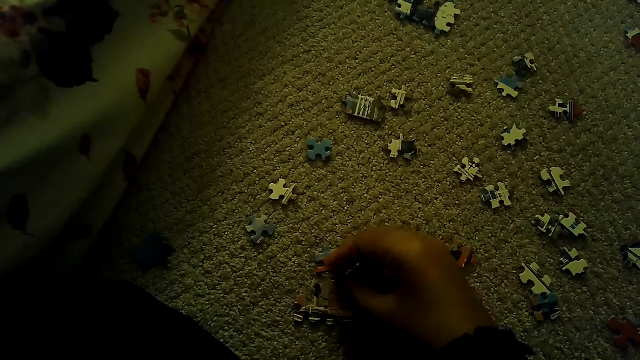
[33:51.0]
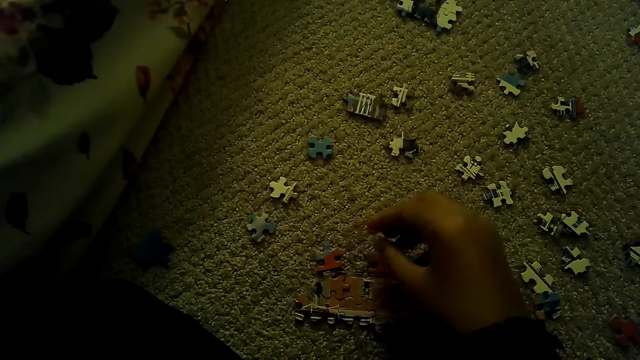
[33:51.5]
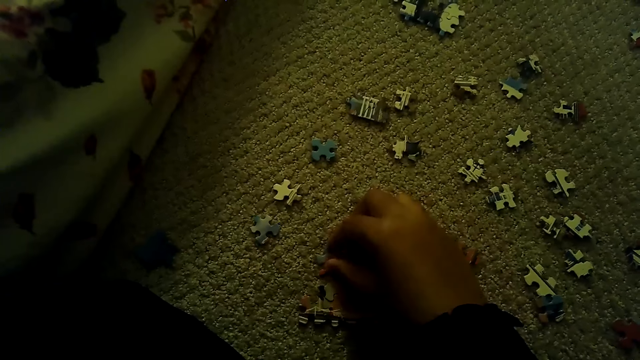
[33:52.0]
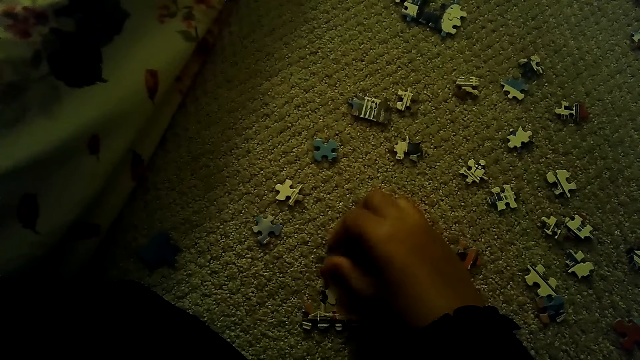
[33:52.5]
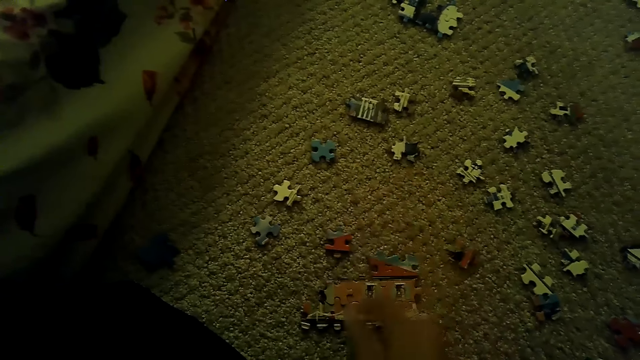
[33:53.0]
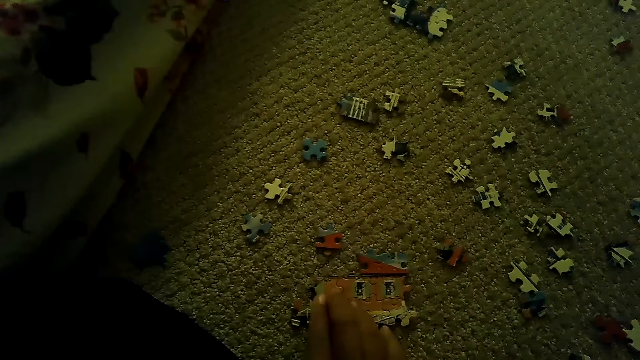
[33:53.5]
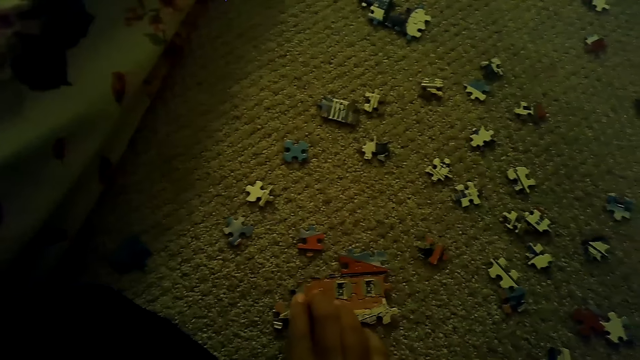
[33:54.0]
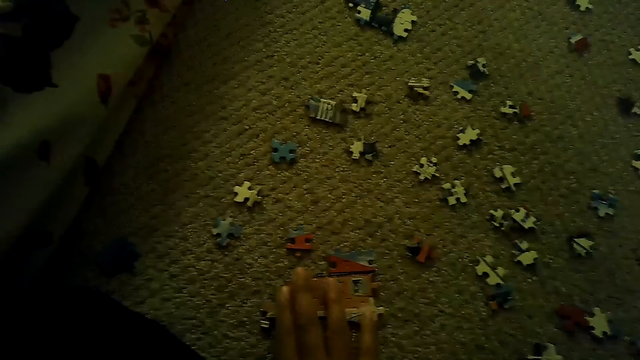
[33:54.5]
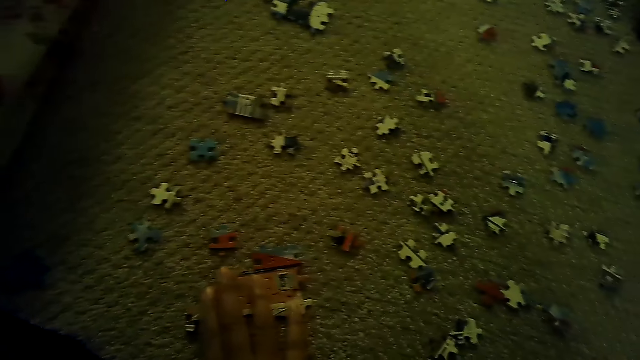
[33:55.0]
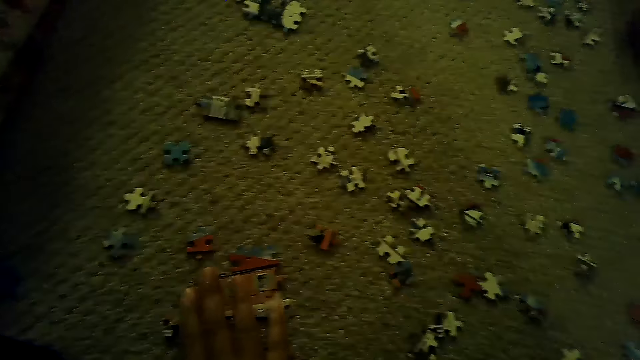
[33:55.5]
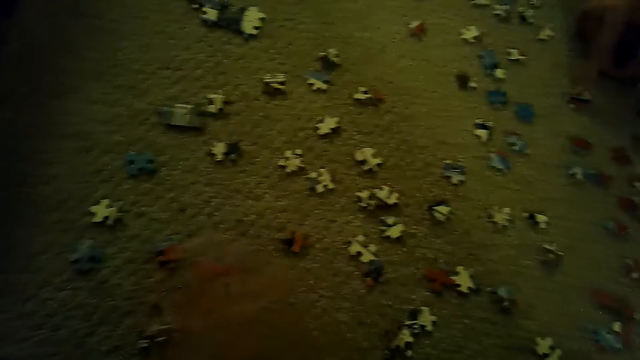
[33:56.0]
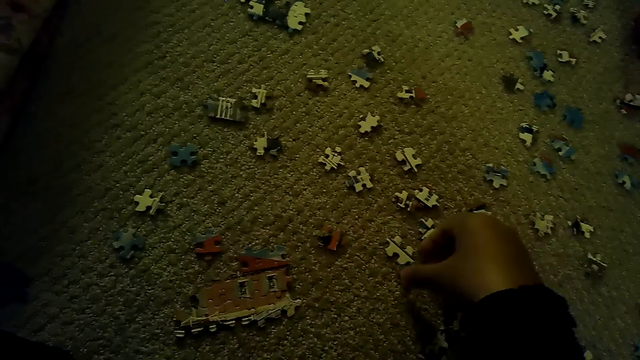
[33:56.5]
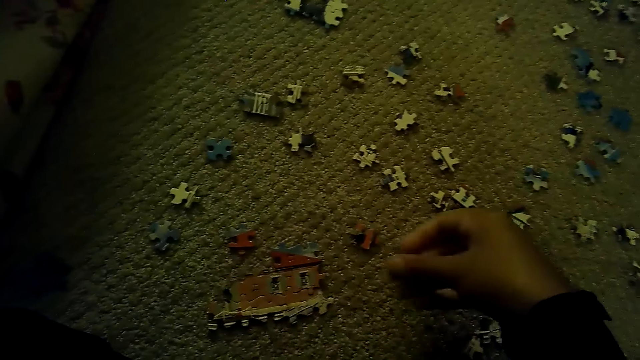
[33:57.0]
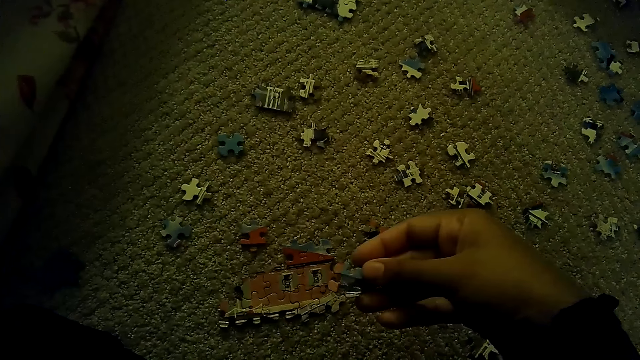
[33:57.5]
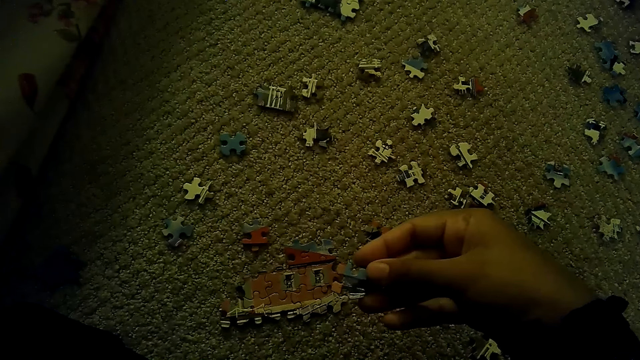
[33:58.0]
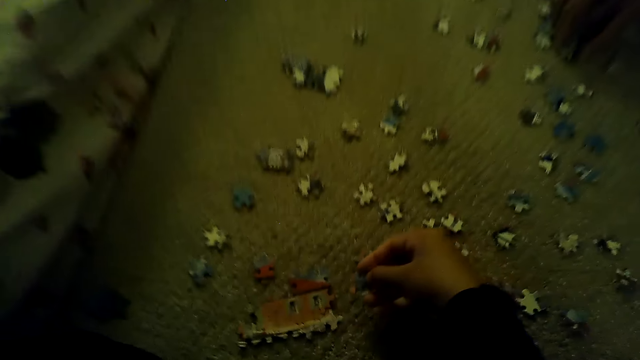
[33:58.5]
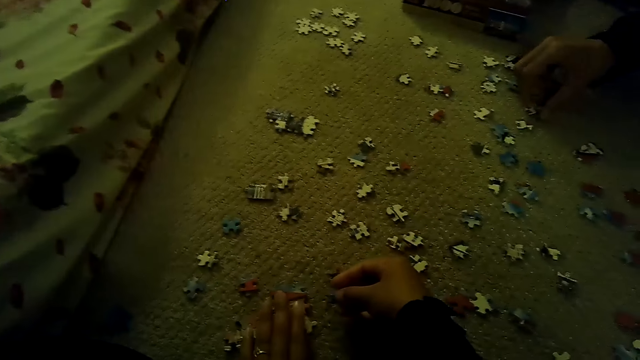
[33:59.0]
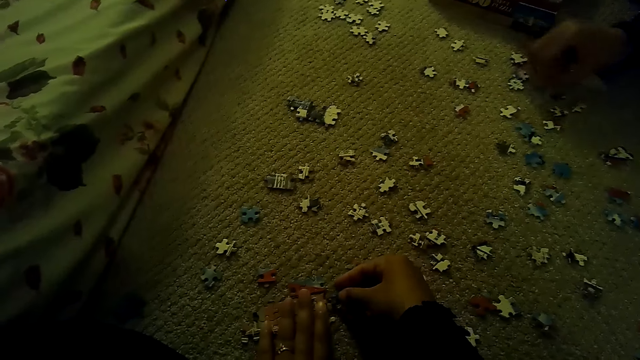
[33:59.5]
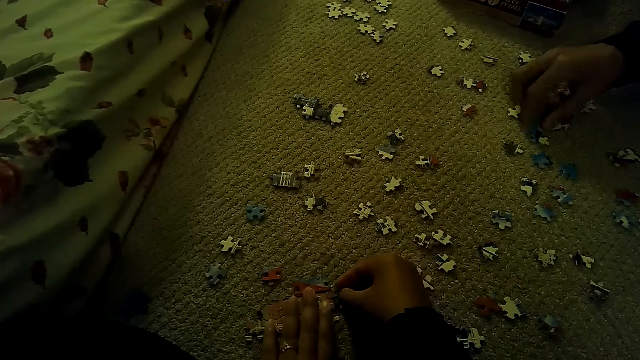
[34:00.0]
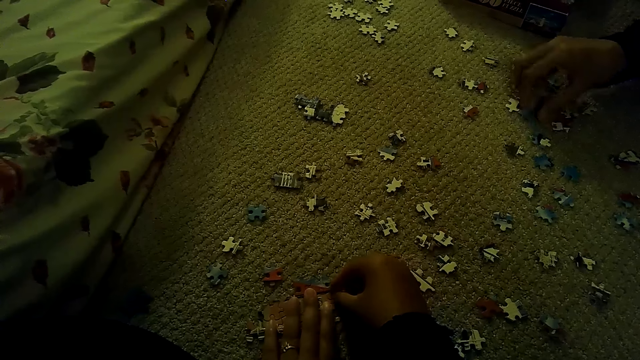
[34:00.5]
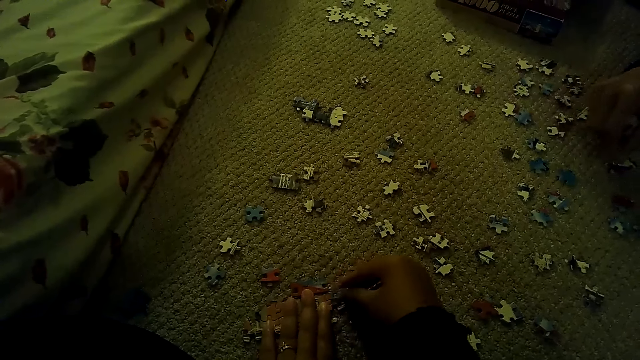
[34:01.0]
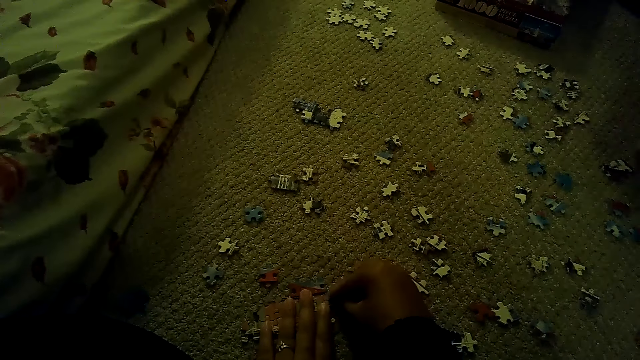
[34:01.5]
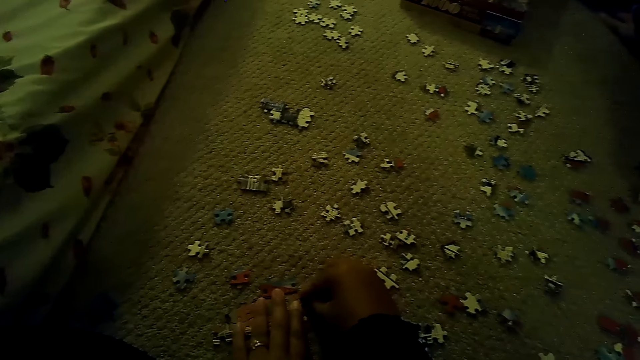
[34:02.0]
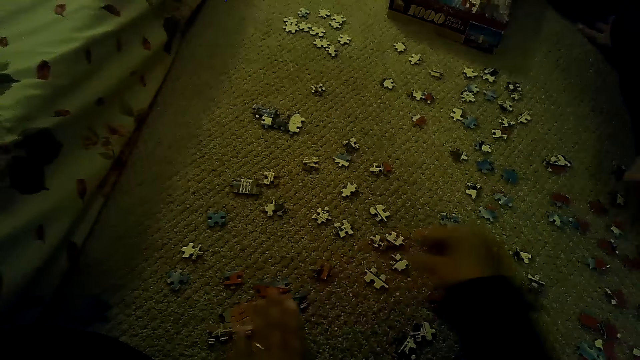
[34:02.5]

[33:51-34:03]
The camera wearer moves a puzzle piece. They pick the puzzle piece. They fix the puzzle piece. A person picks the puzzle piece.

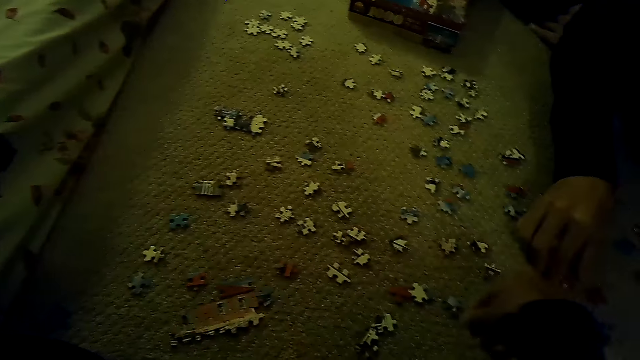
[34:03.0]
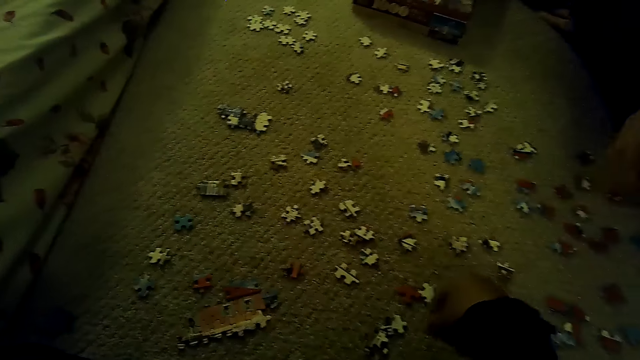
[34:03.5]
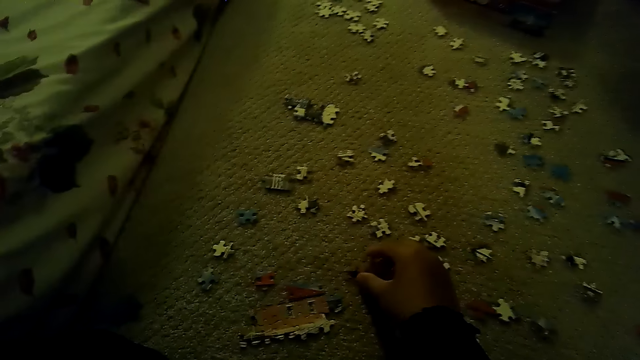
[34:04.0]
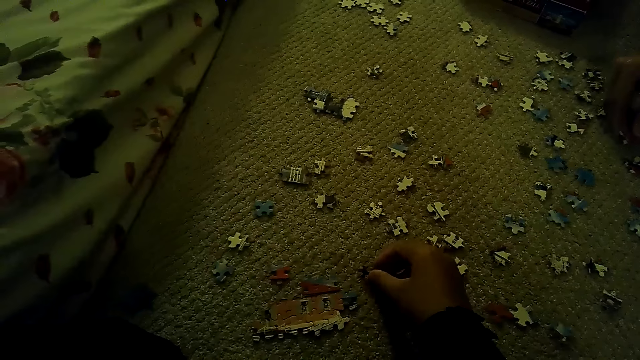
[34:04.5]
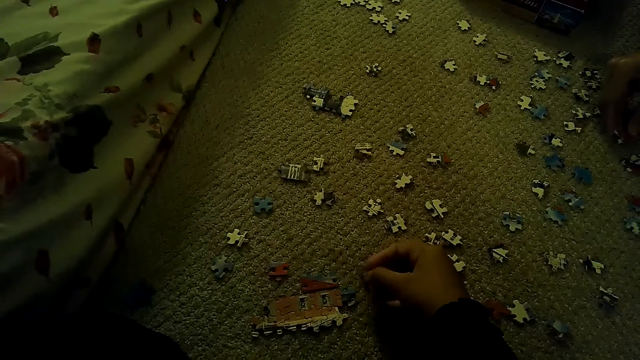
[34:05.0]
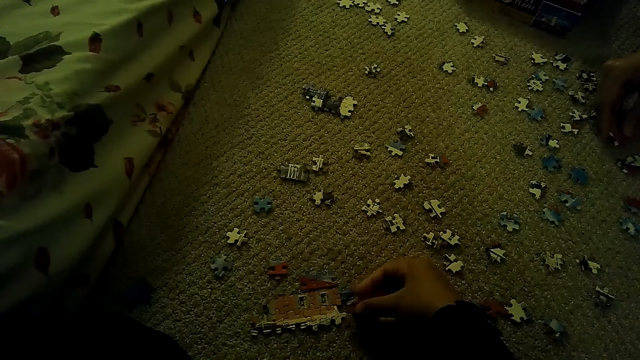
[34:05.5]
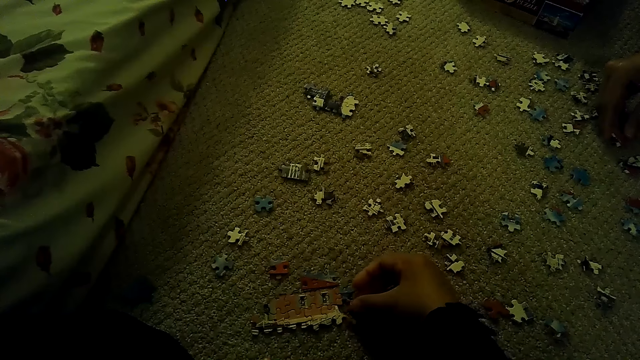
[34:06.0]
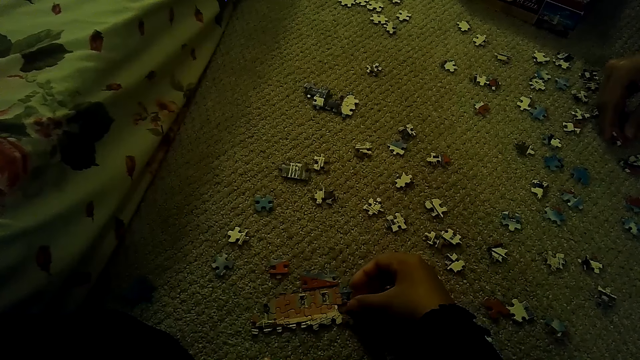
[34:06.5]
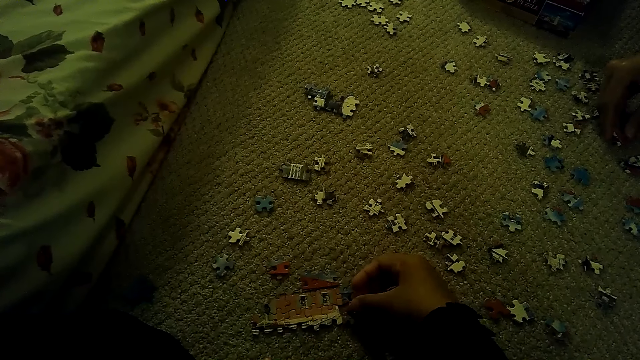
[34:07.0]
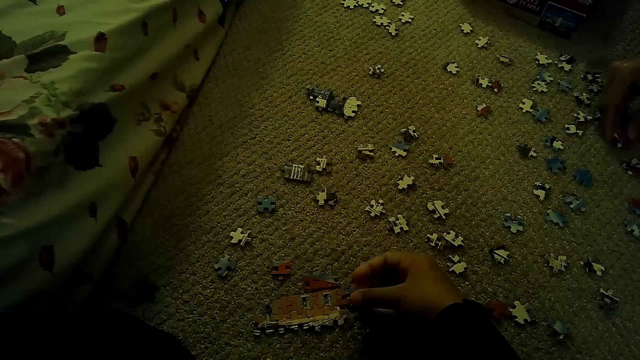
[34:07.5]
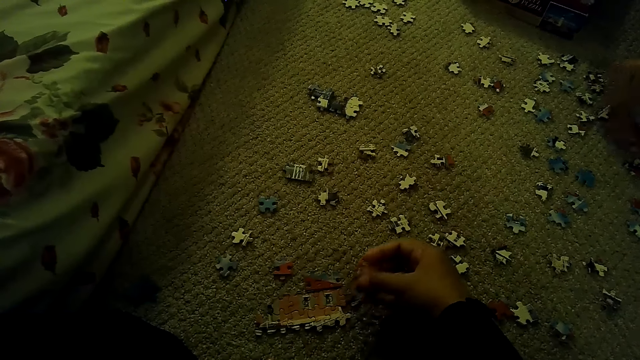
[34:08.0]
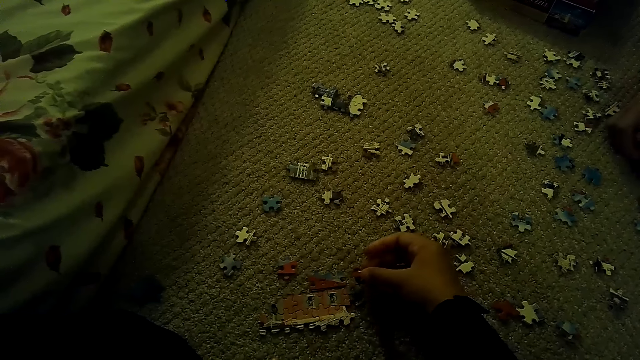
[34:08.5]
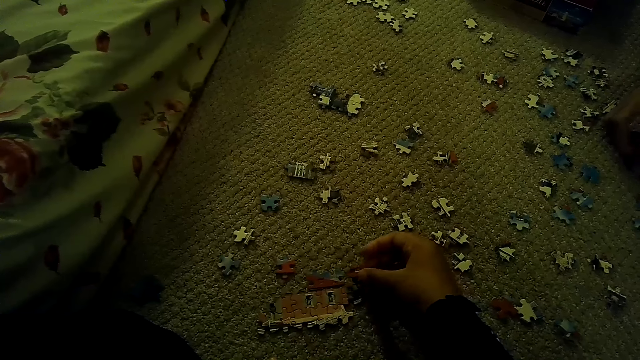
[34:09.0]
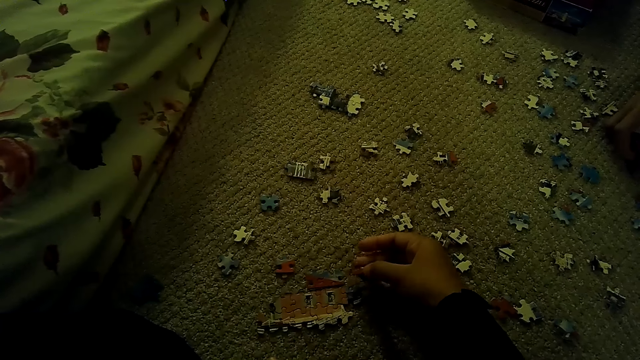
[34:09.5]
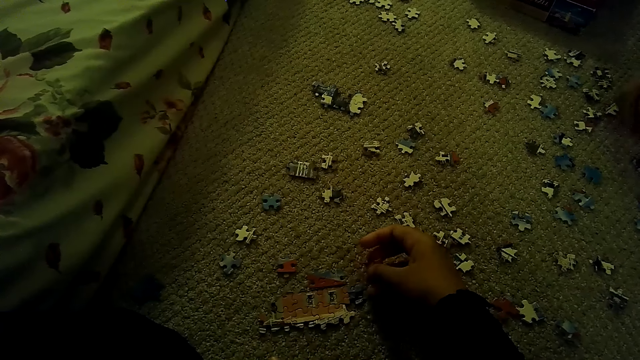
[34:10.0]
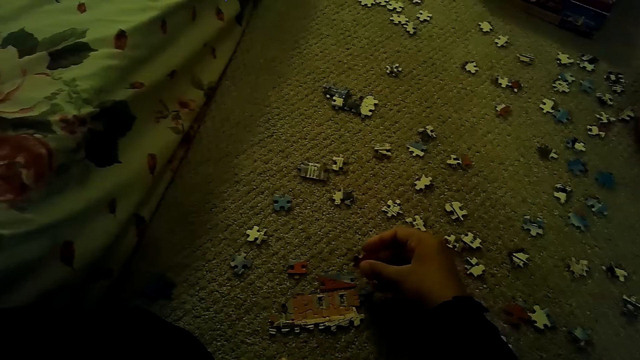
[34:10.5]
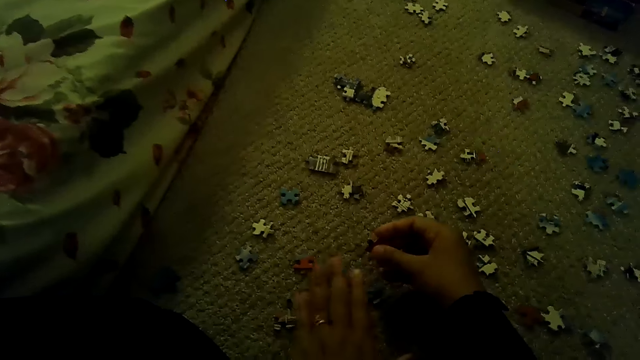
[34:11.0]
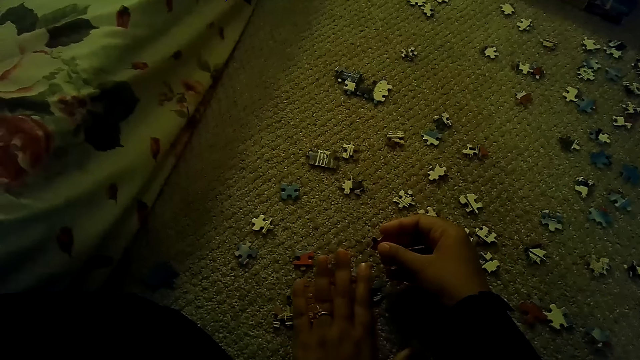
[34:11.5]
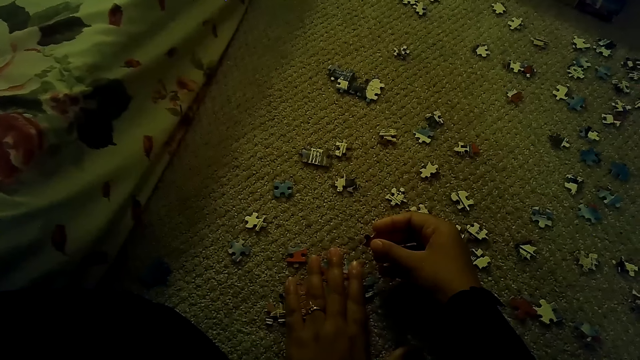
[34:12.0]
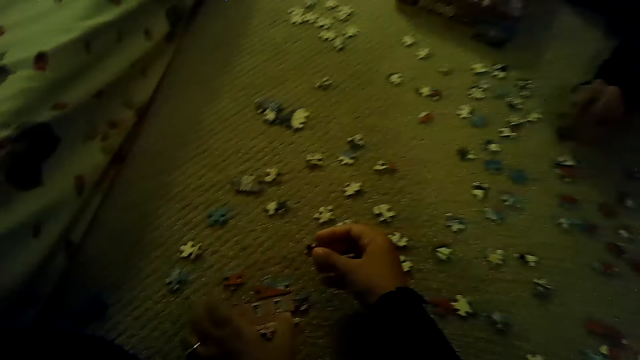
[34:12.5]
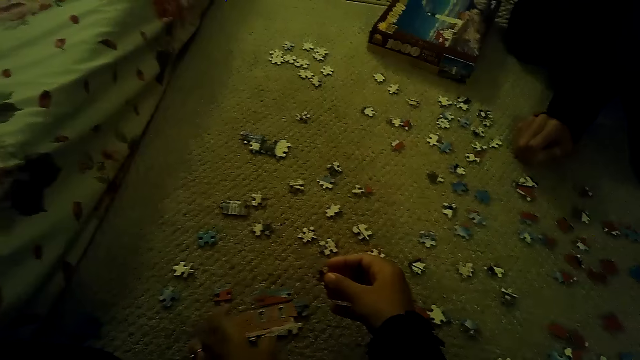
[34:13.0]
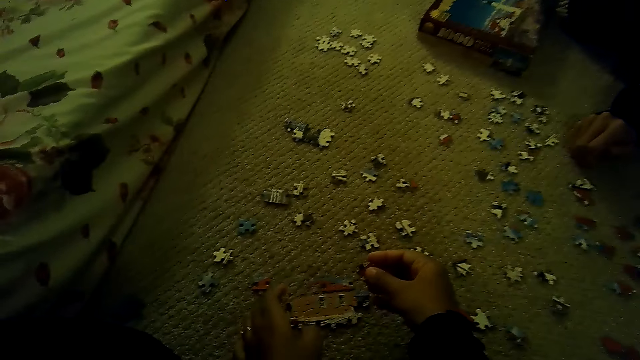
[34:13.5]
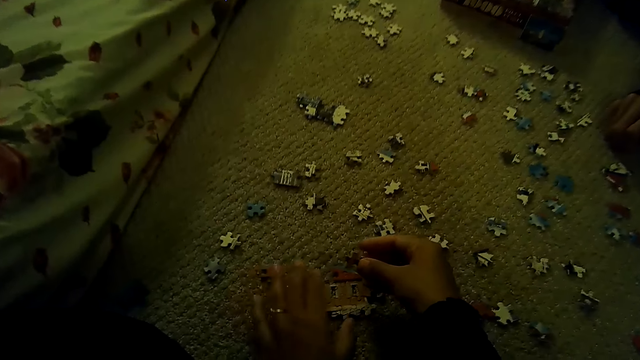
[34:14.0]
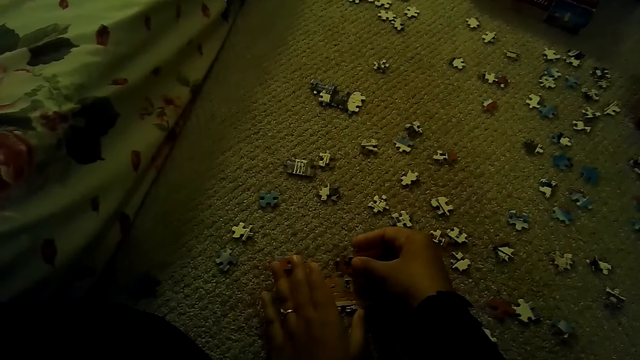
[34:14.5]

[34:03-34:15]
The camera wearer fixes a puzzle piece. They hold the puzzle by the left hand.
